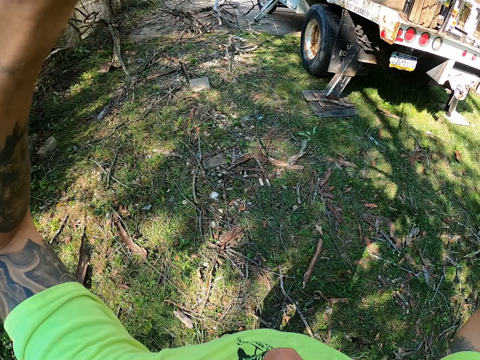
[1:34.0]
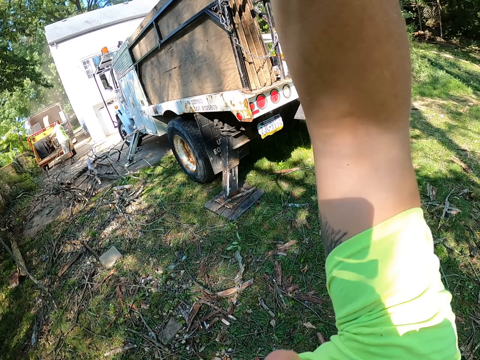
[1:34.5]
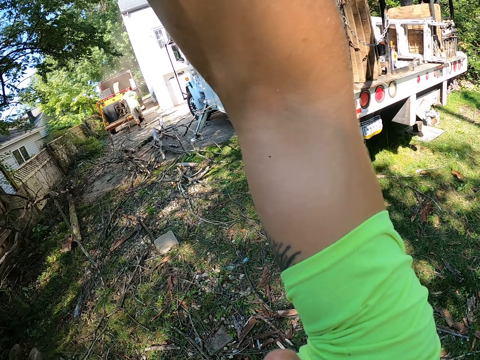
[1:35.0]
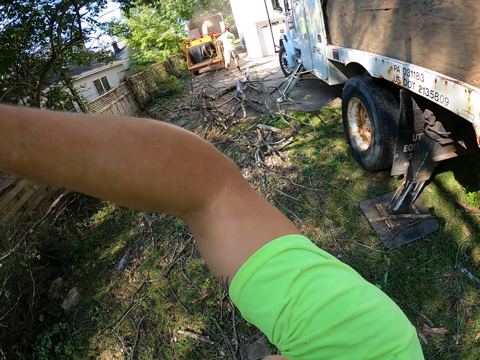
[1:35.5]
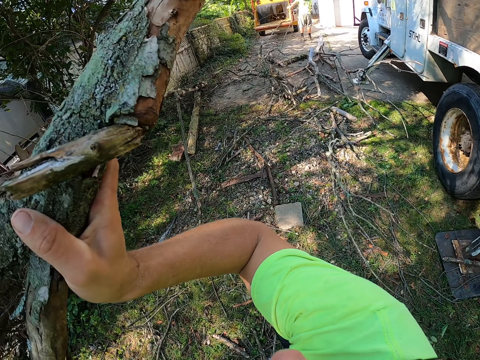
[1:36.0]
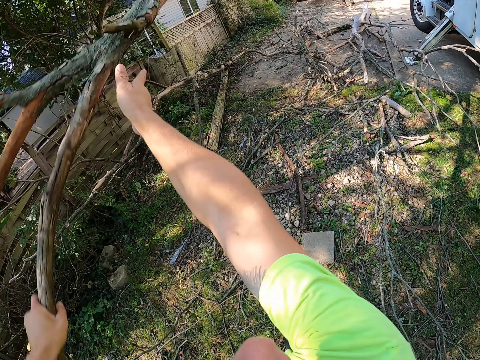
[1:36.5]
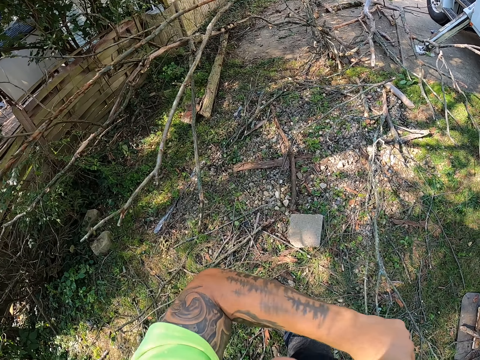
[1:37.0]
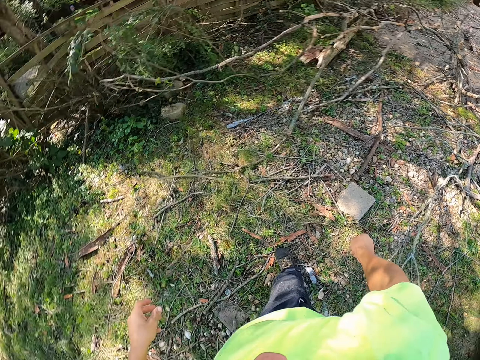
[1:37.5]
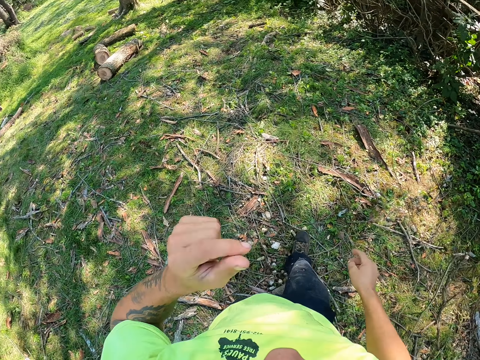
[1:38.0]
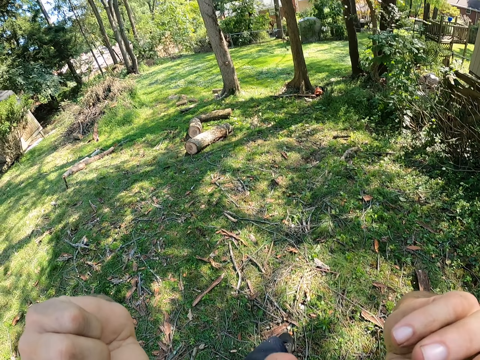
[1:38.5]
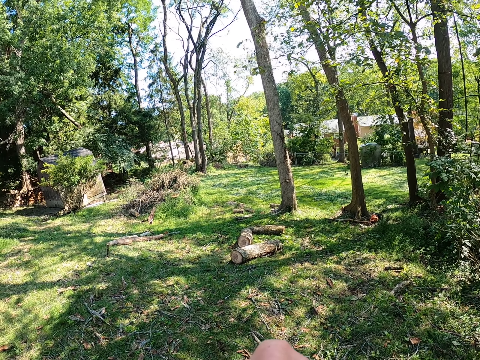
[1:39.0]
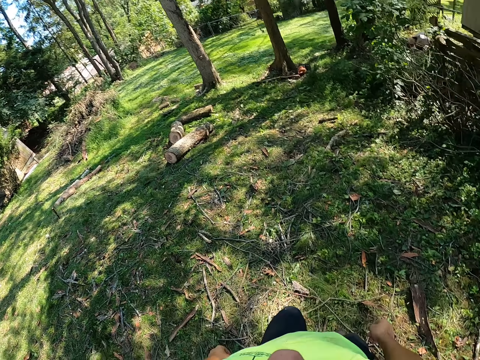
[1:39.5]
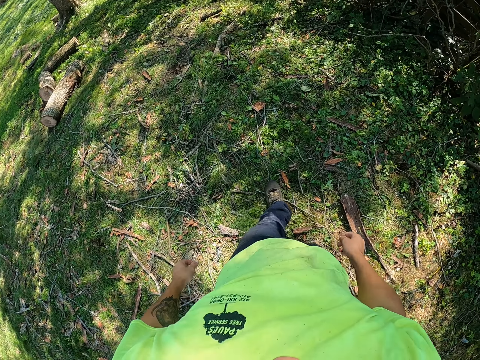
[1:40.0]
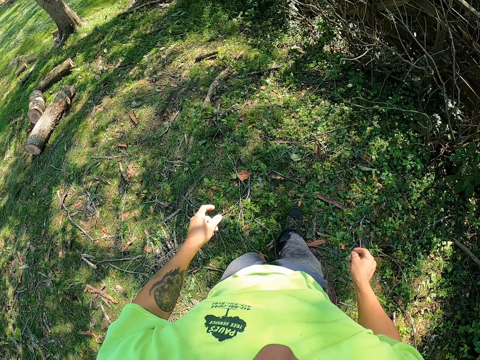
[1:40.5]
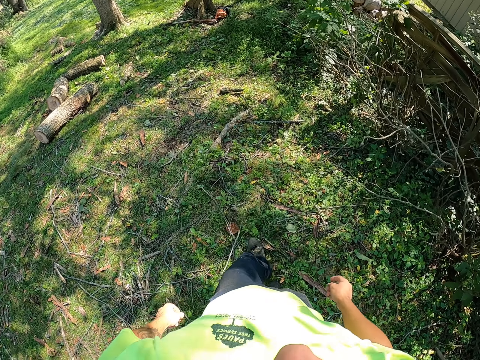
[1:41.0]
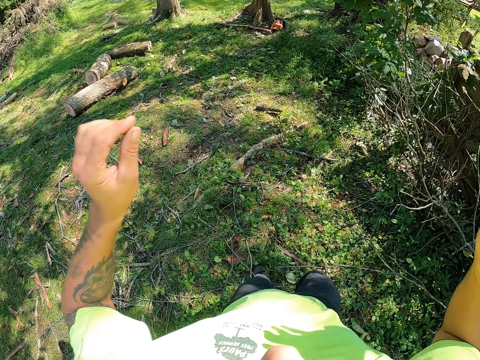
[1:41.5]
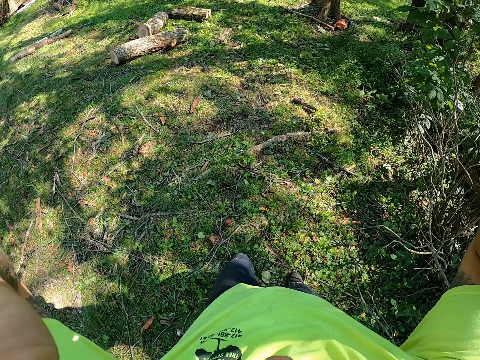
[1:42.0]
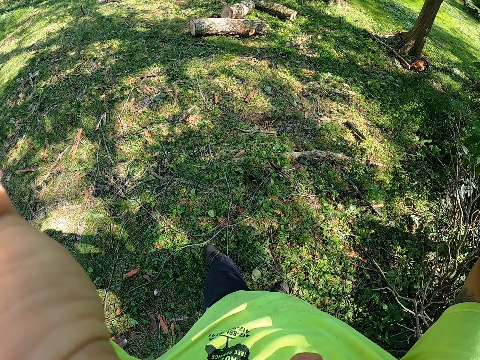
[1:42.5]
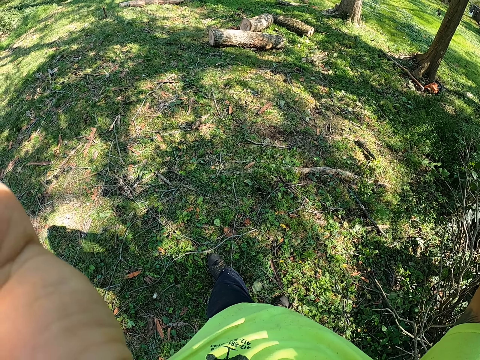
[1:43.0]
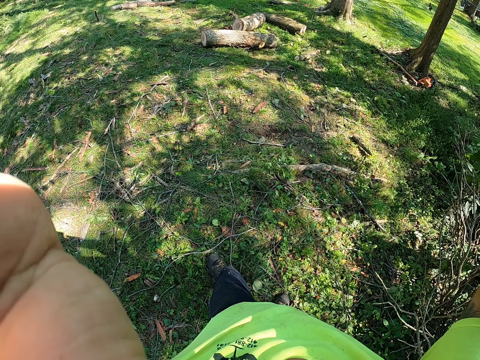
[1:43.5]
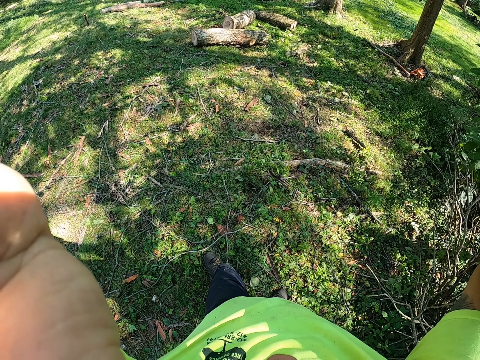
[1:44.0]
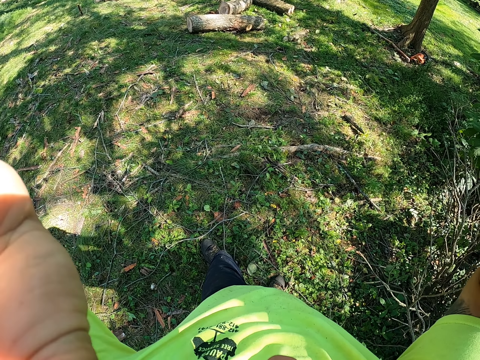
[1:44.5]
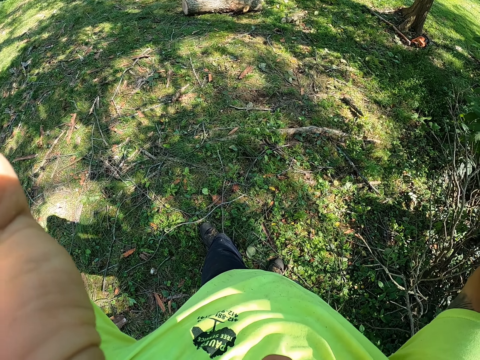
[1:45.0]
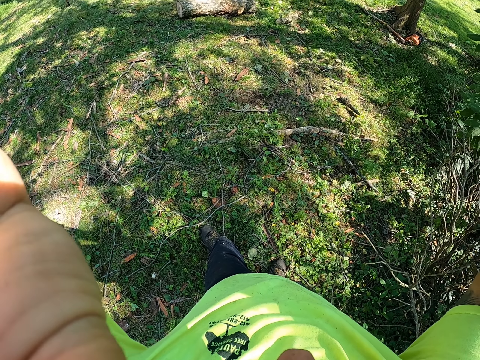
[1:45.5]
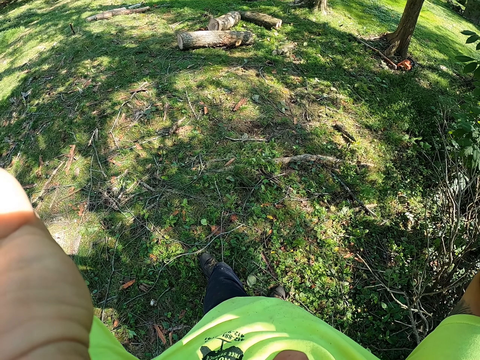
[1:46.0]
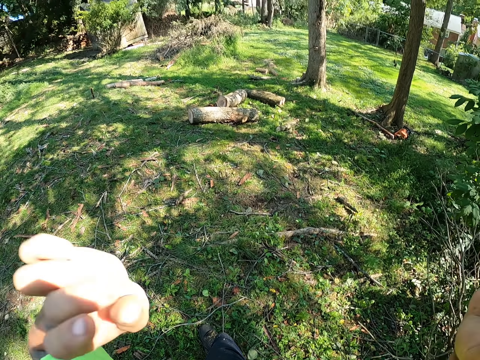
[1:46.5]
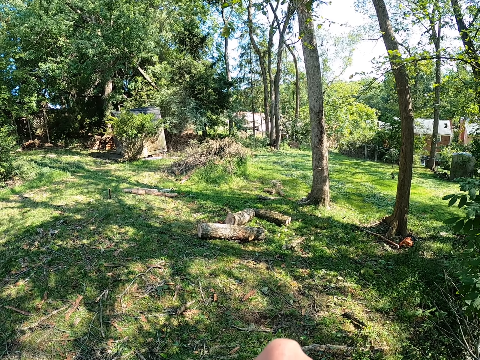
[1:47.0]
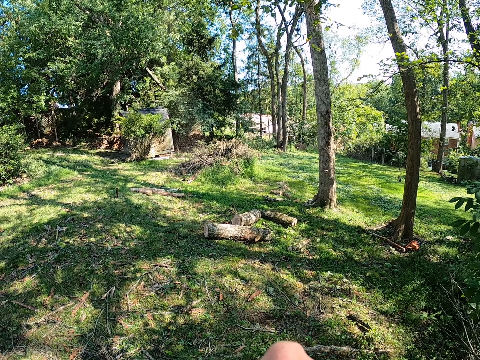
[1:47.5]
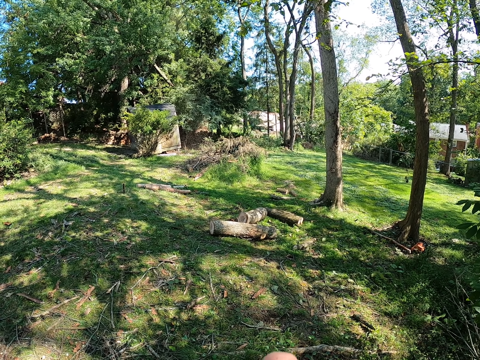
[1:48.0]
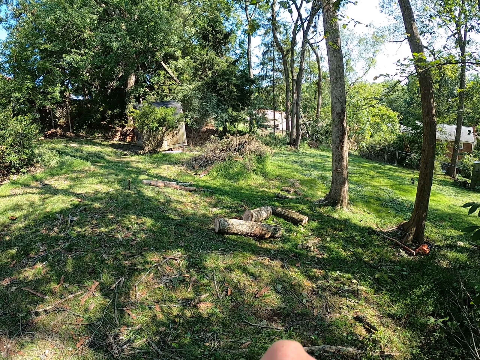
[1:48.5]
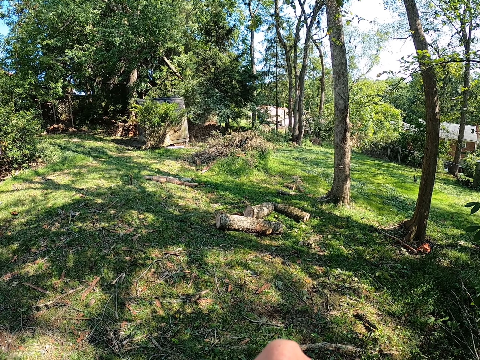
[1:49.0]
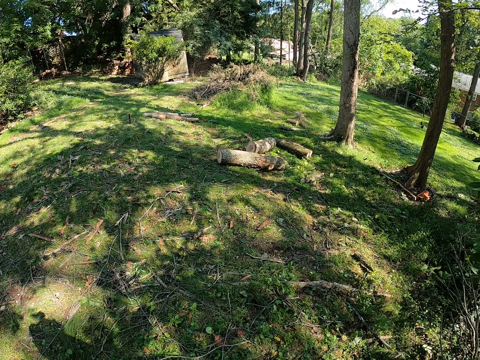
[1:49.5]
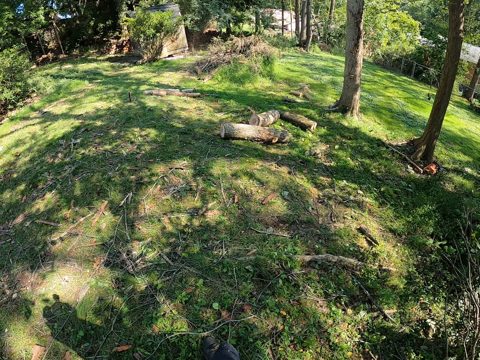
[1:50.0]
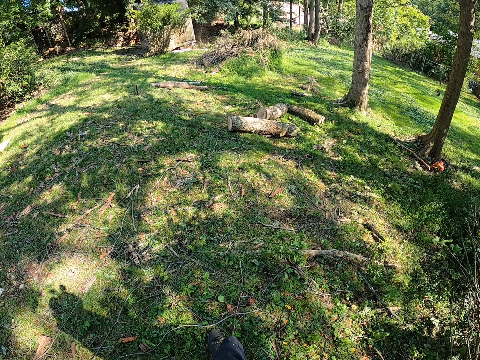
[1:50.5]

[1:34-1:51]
The camera wearer throws the tree branch in his hands on the ground. He raises his left hand towards his face and raises both hands towards his face. He walks round the lawn. He raises both hands towards his face. He adjusts the camera. He looks around.

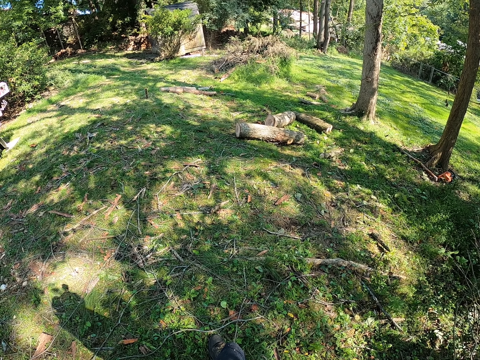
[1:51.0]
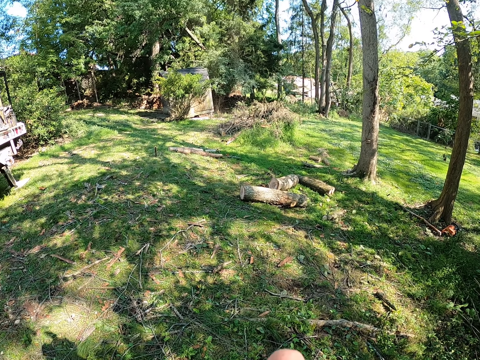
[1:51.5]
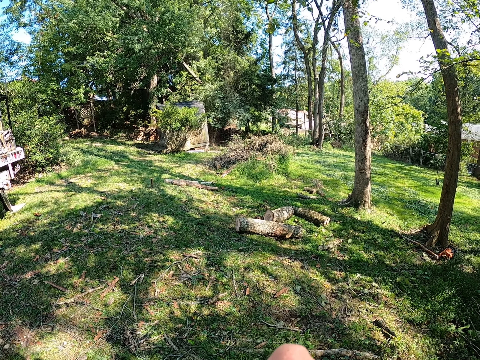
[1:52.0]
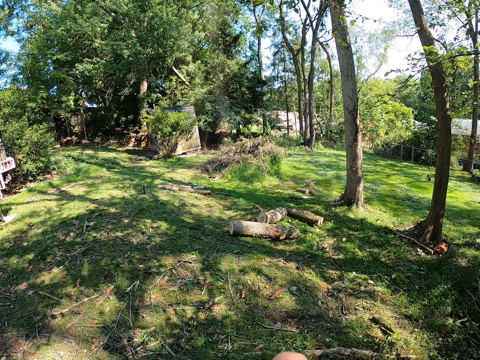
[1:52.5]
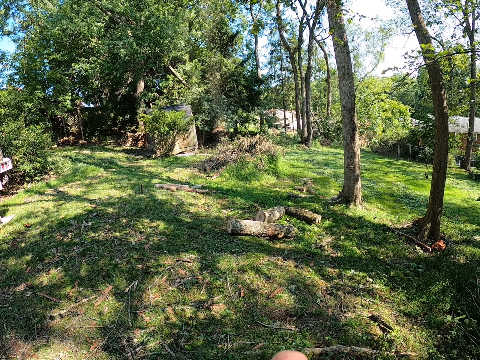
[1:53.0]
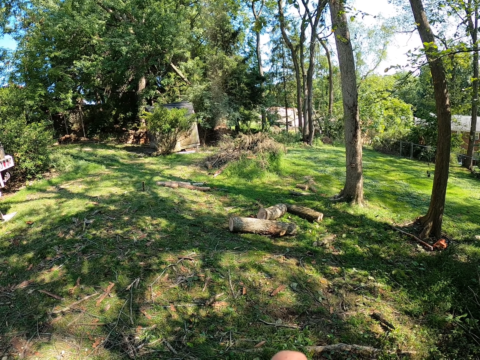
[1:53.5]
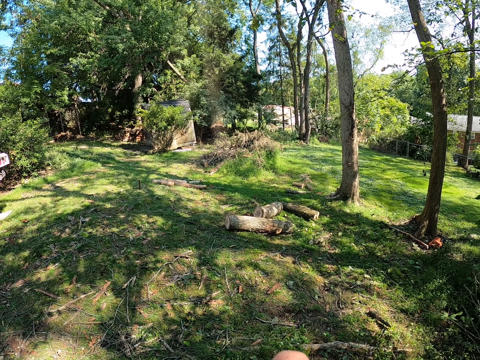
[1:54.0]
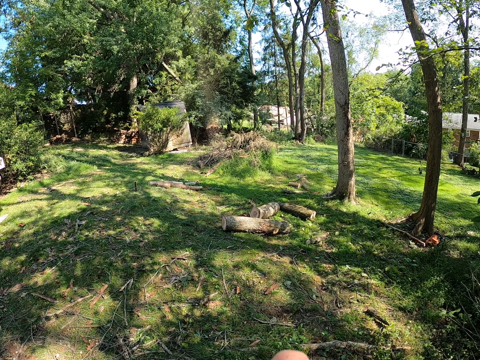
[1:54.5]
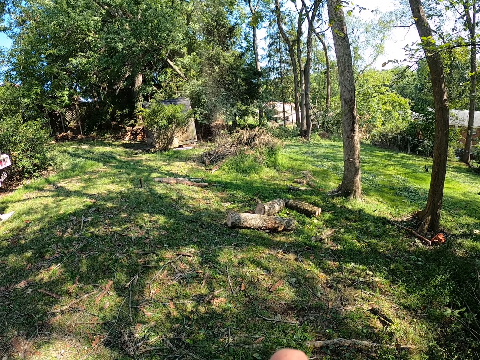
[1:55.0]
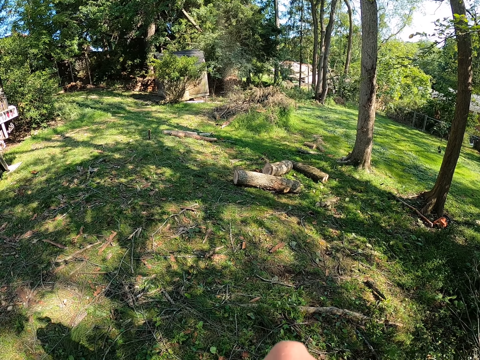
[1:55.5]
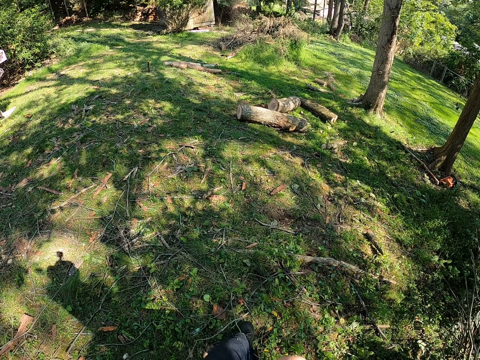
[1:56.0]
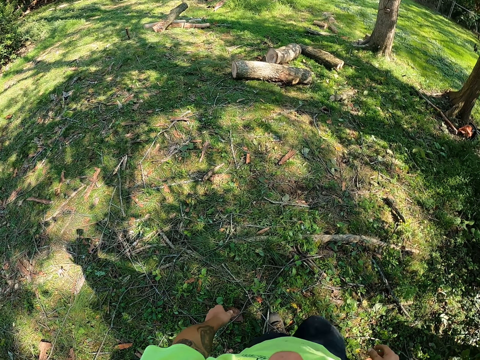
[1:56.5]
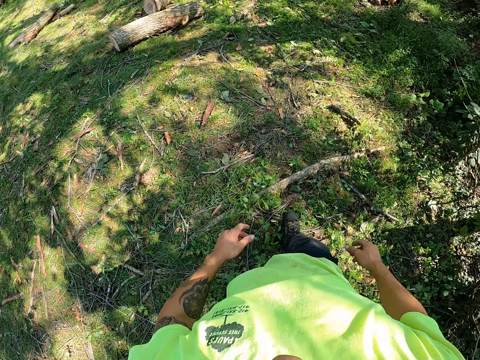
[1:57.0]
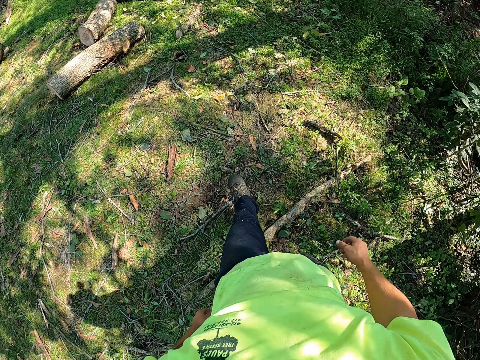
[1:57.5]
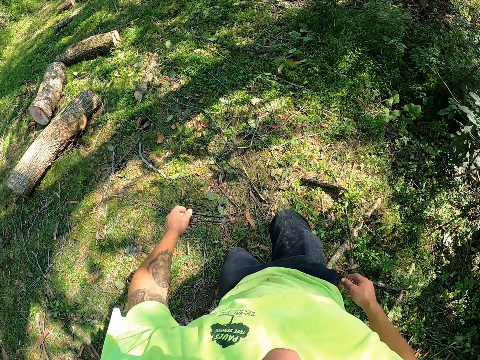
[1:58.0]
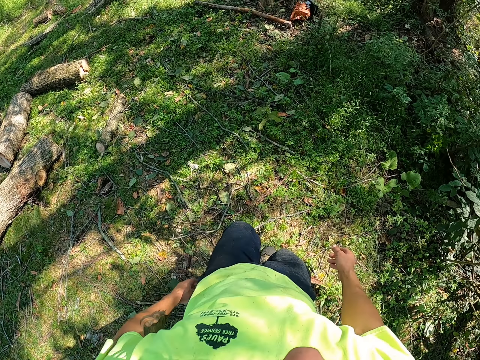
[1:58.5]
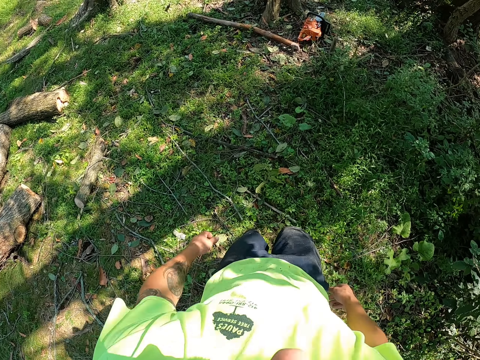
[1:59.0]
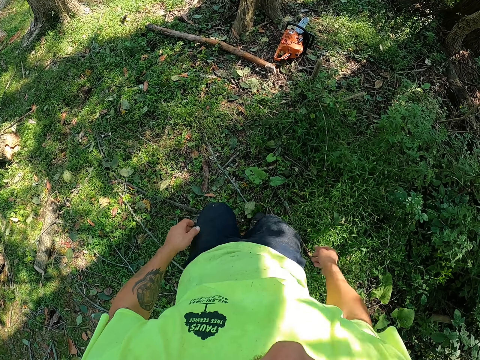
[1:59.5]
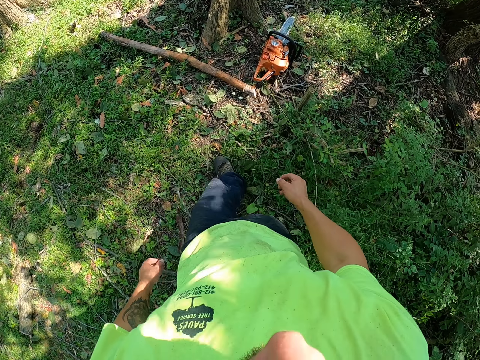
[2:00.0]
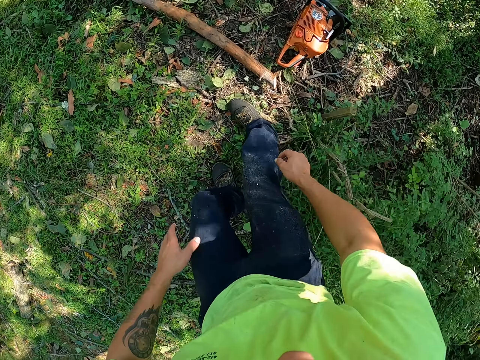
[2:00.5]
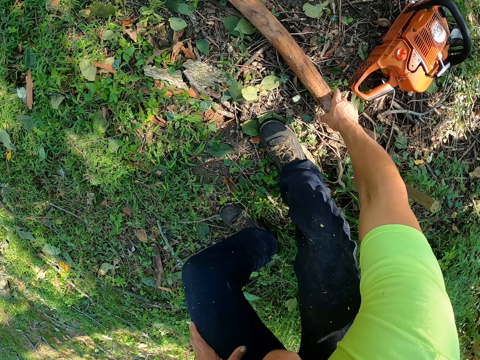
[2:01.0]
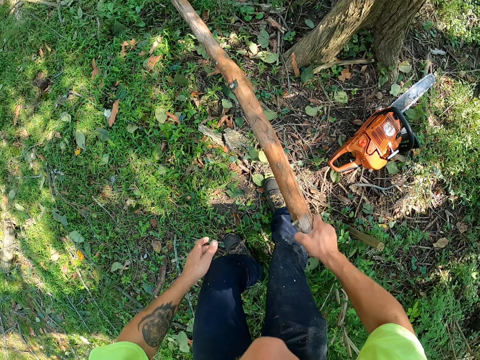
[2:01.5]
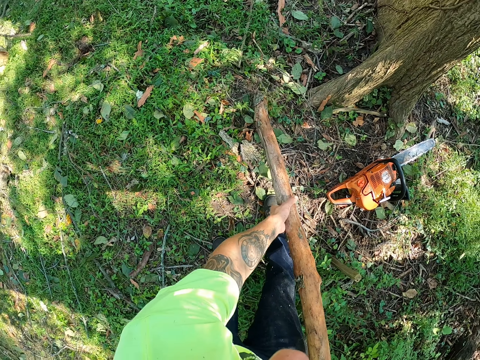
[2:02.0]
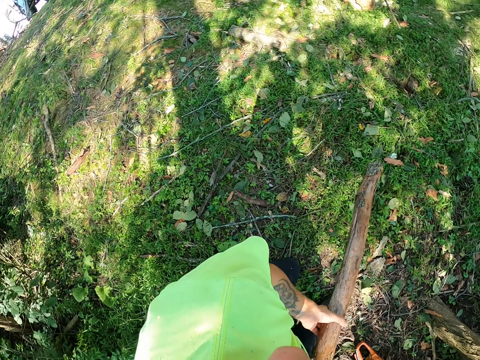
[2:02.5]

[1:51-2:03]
The camera wearer walks around the tree garden. He picks up wood from the ground with his right hand. He holds the wood with both hands.
